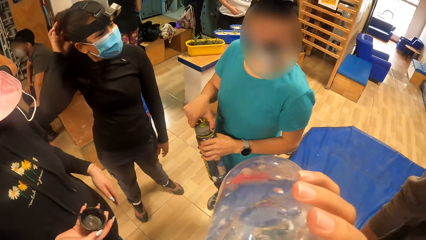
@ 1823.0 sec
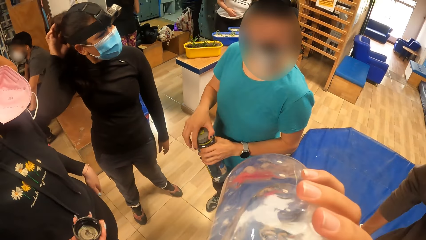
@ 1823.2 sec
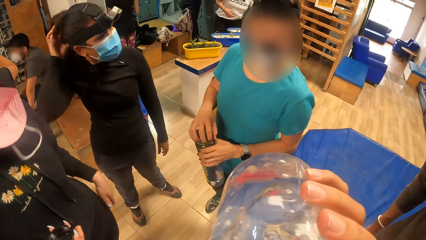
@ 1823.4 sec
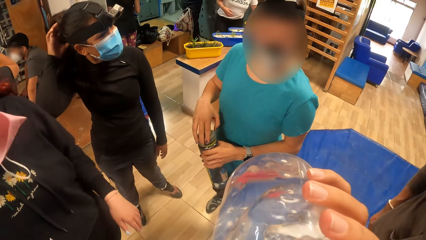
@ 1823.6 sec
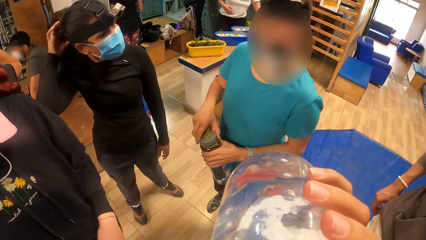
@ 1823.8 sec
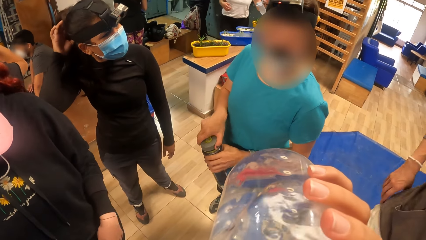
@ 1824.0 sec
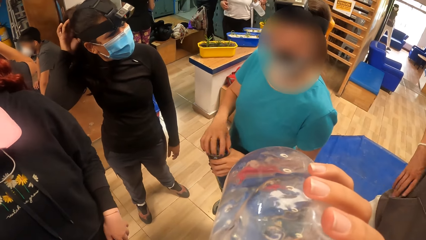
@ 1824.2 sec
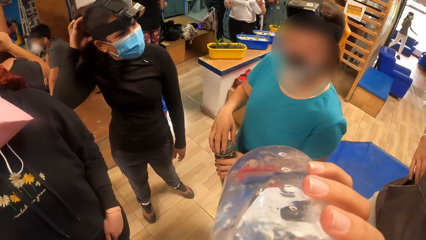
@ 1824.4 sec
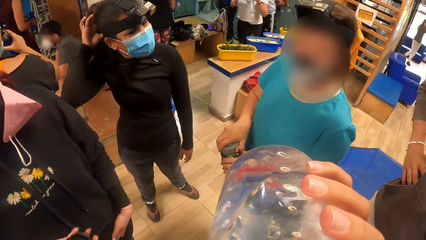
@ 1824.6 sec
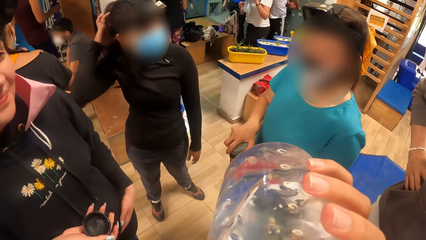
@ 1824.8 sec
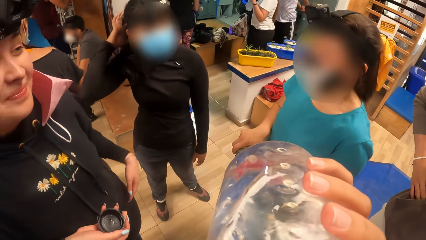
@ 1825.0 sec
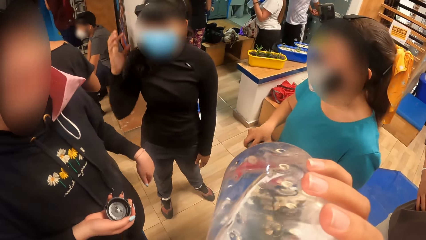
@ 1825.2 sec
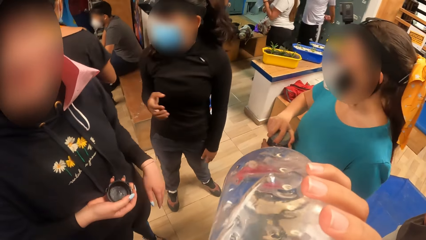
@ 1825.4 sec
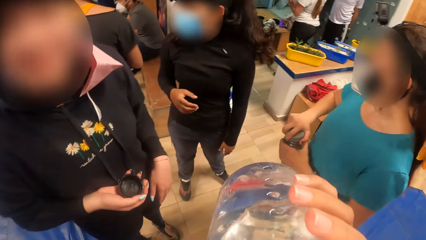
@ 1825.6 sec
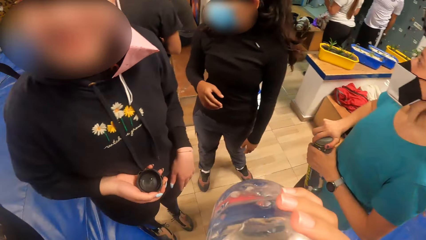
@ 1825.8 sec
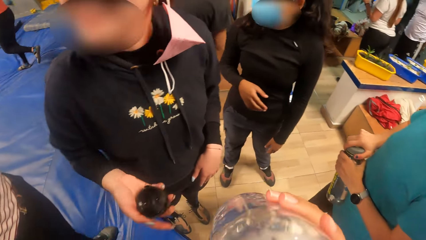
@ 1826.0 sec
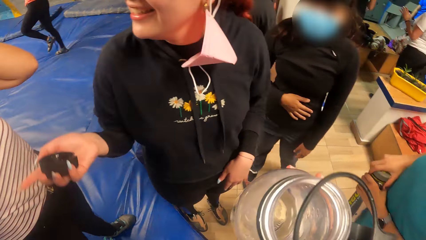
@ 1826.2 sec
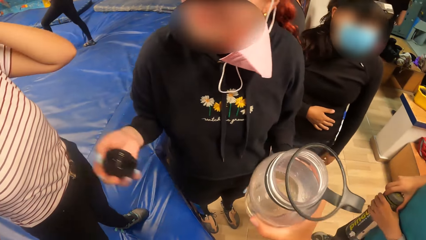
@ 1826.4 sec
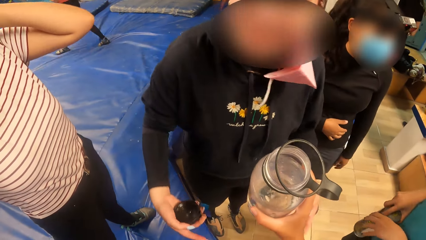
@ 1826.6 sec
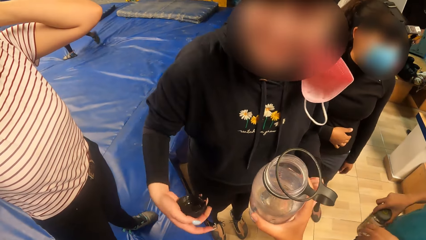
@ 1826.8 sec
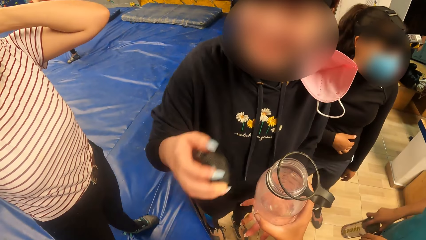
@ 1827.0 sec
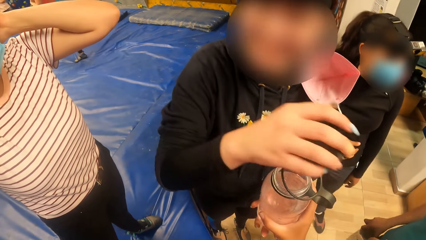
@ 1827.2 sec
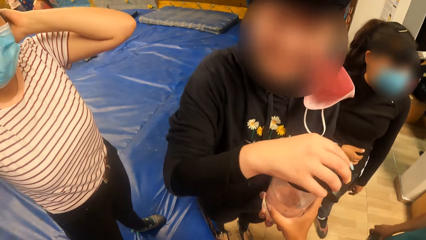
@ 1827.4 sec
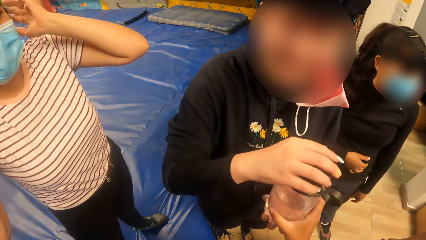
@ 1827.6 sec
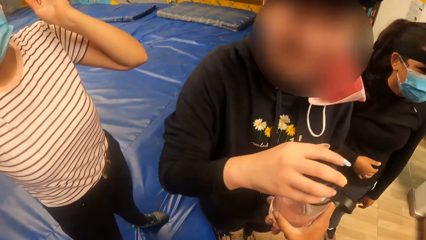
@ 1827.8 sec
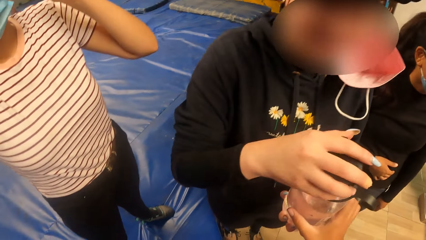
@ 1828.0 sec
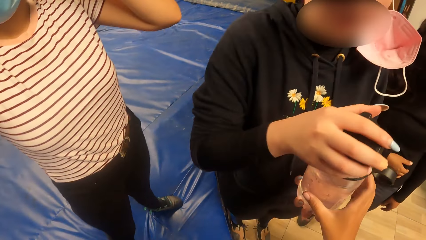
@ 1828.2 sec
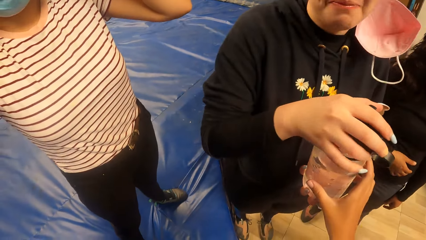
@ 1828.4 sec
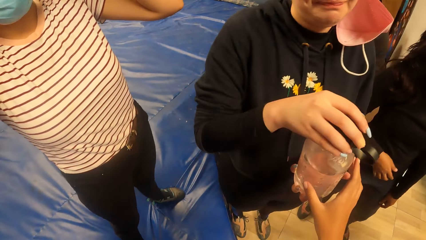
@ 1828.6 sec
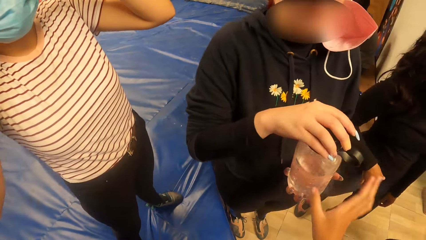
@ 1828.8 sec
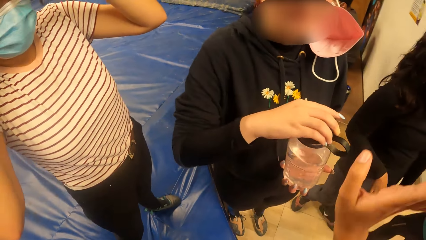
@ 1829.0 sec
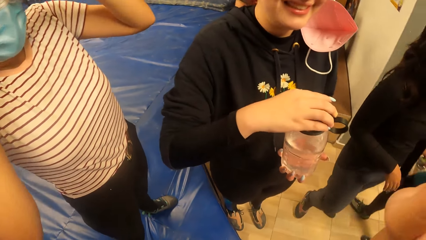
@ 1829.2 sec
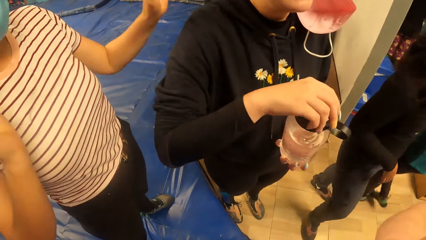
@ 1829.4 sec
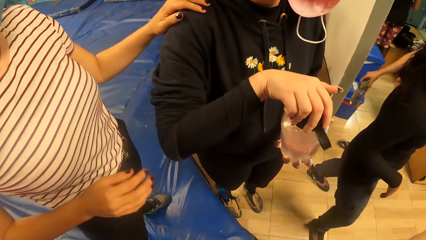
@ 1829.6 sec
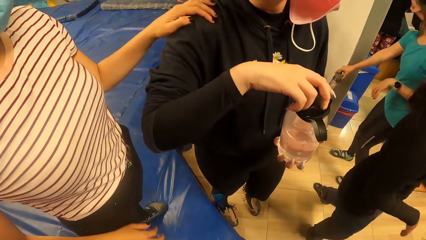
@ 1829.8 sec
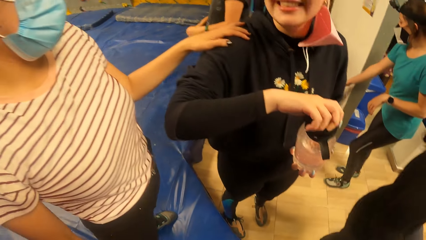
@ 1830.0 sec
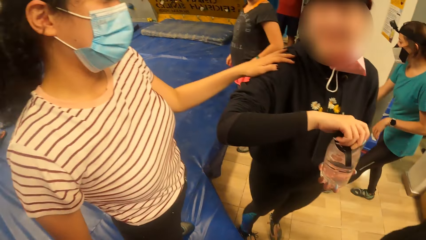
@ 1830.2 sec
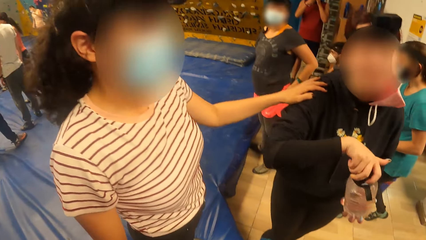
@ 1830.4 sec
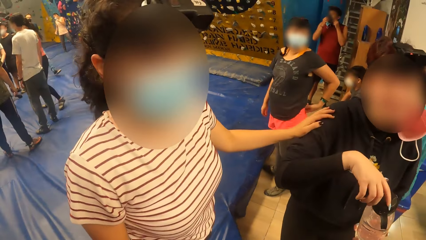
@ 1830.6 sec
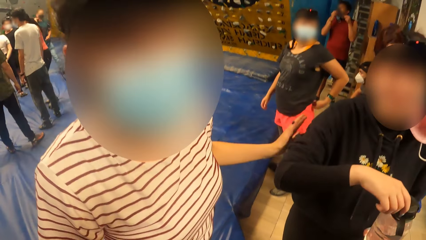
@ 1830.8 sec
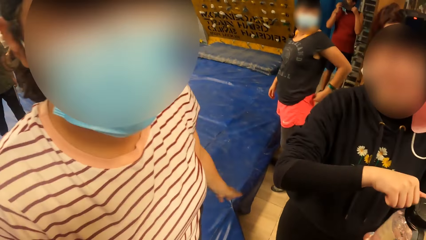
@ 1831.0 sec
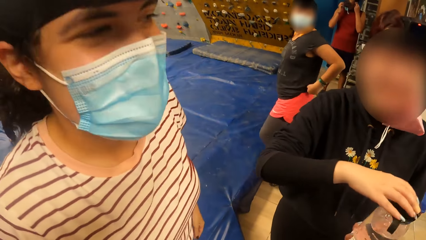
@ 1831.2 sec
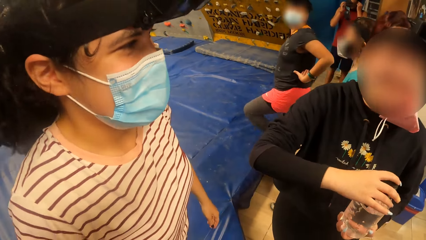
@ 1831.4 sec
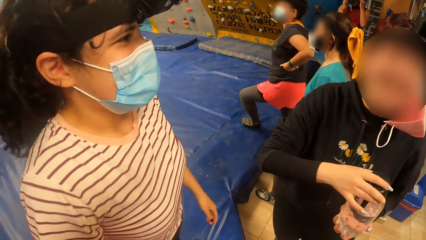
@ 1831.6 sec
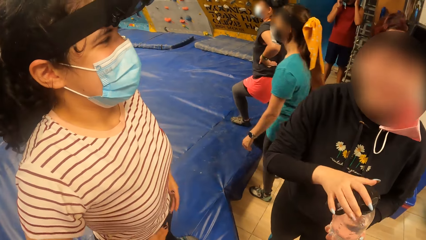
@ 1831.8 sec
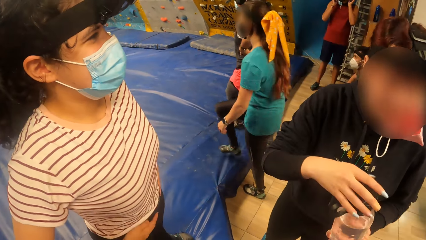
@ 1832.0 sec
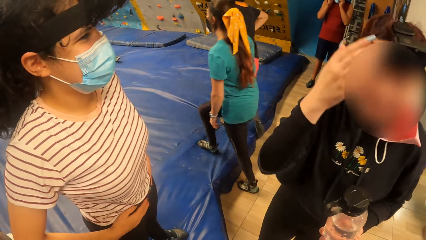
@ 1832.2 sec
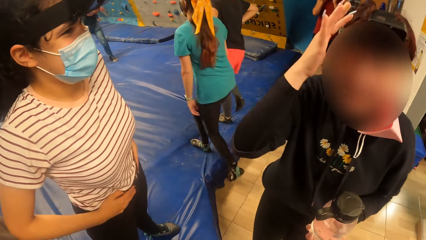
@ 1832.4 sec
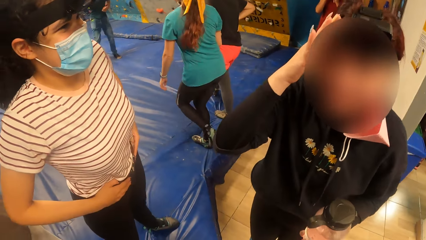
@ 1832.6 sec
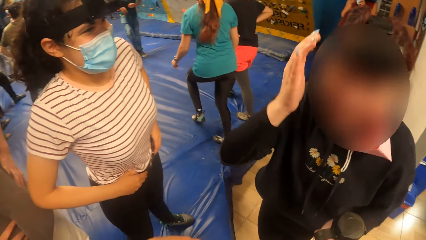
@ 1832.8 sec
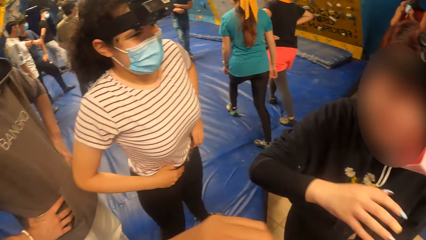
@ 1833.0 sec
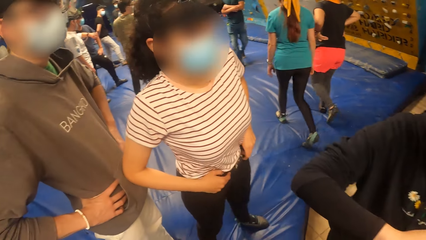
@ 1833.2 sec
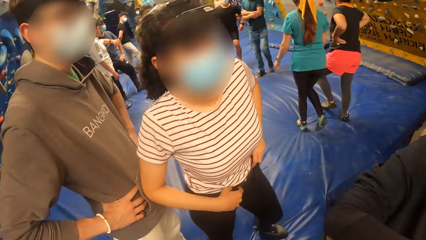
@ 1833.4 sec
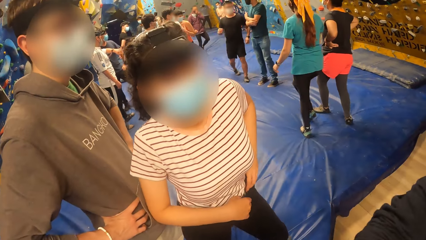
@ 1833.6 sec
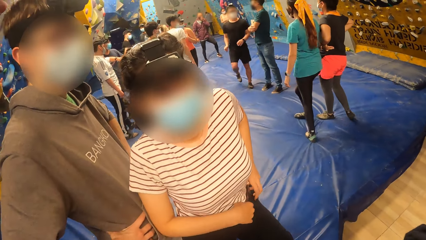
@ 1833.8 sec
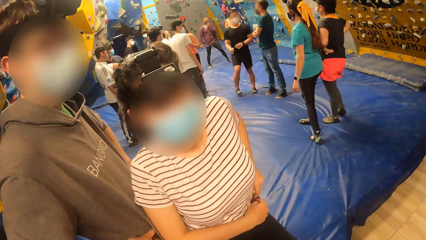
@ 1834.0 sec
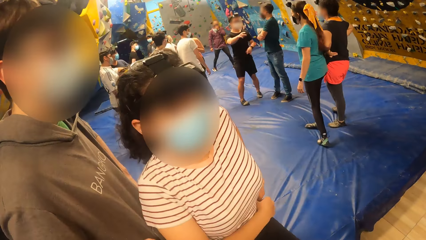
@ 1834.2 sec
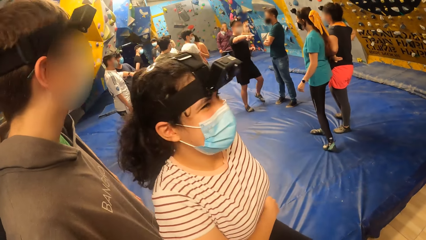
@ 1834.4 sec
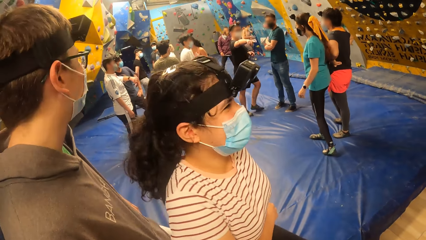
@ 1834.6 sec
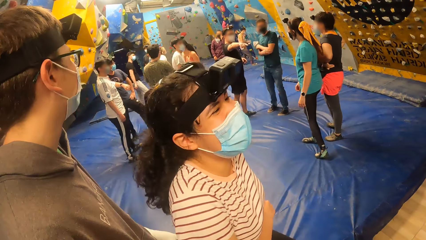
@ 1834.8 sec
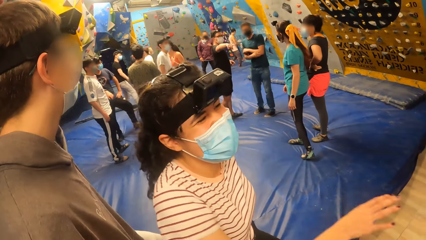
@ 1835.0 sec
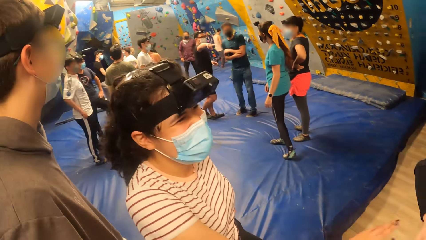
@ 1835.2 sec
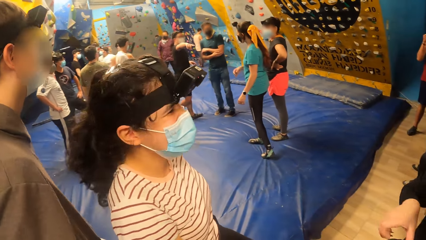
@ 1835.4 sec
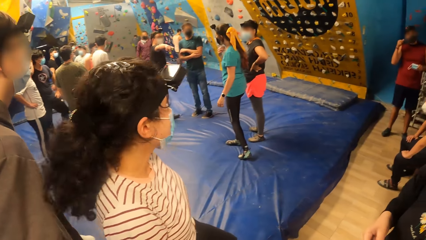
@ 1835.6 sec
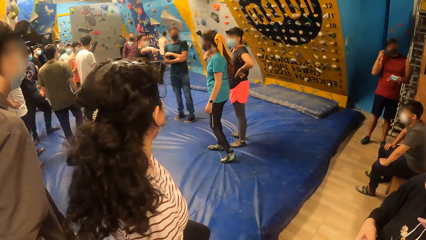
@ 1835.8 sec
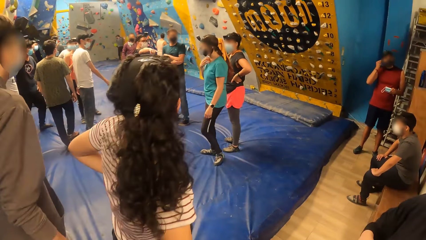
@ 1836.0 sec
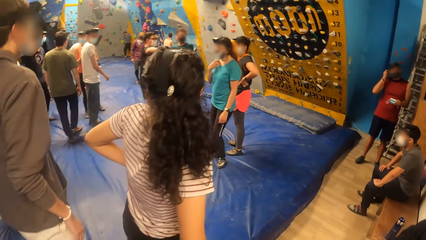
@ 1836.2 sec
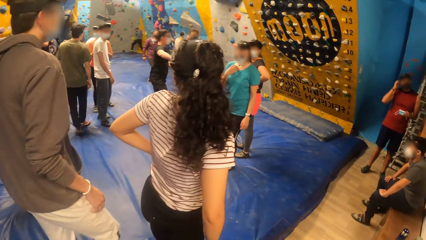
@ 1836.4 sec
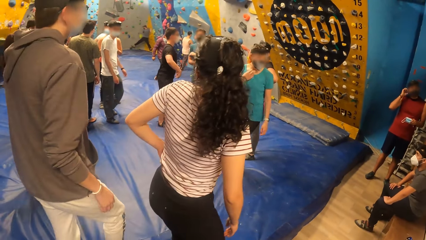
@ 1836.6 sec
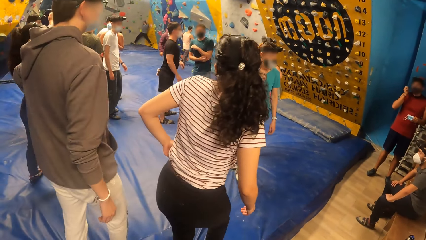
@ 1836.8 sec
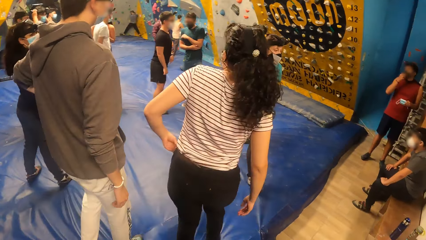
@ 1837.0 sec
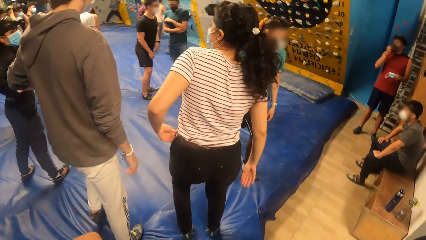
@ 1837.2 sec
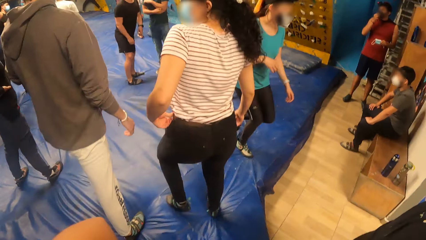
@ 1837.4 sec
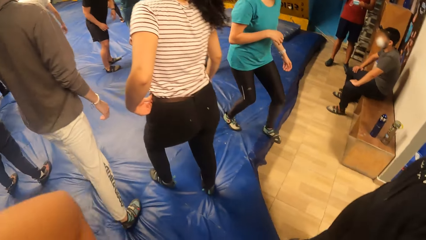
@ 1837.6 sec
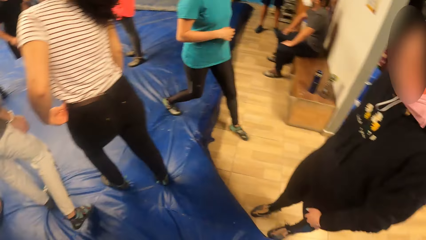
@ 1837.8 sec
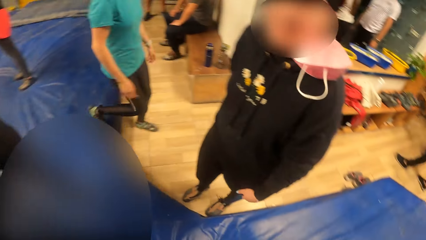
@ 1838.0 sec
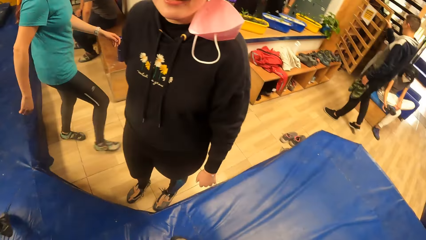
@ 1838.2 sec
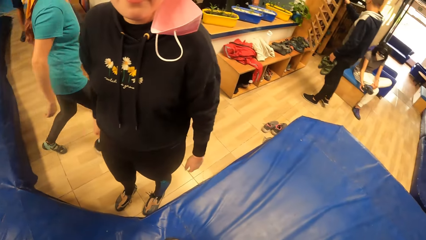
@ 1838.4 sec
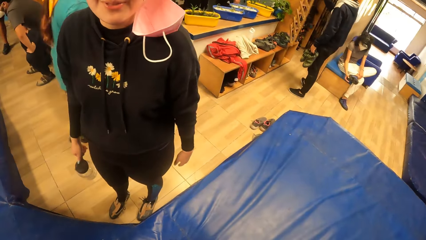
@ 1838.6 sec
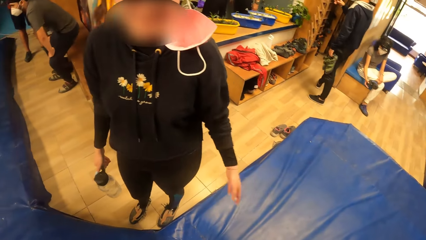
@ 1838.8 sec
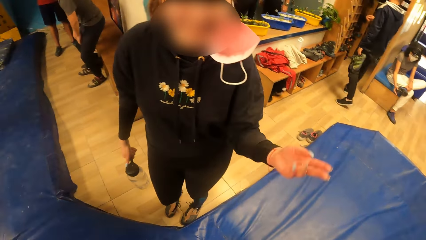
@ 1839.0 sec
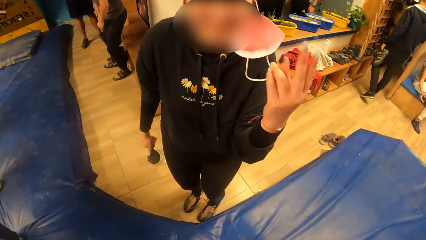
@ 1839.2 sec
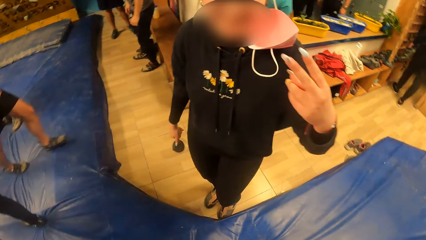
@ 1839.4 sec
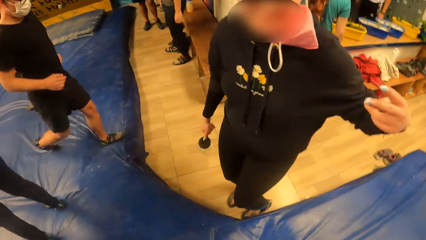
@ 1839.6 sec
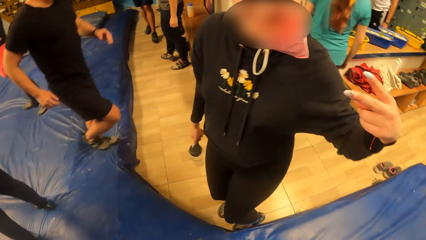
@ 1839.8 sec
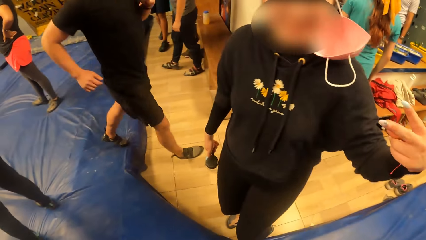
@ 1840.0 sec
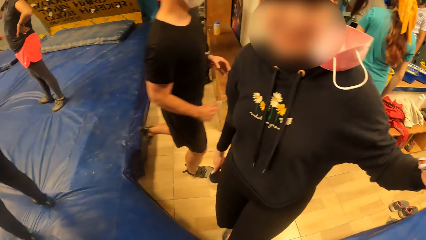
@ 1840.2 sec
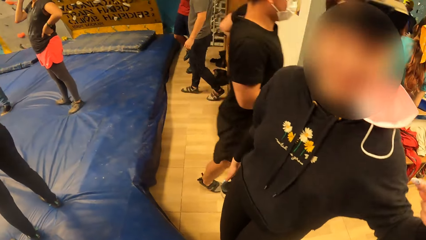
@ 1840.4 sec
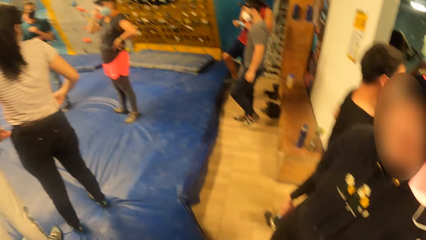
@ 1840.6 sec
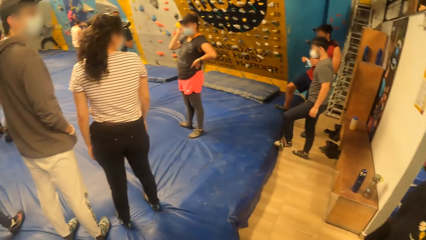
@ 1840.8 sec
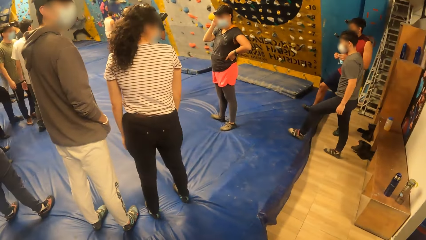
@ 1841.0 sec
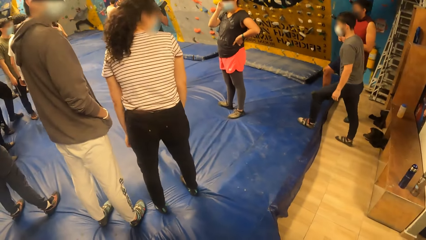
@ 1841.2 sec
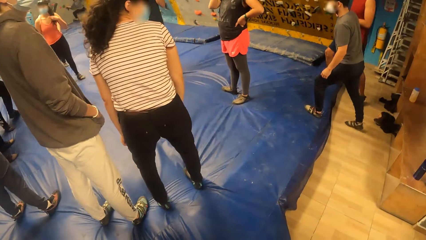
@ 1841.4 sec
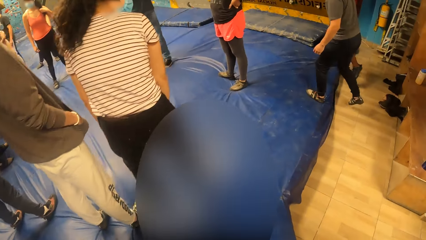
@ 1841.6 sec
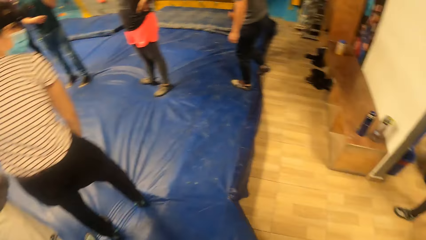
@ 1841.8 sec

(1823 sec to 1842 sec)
The camera wearer gives the bottle of water to a woman with her right hand. The woman collects the bottle of water from the camera wearer with both hands. The woman closes the bottle of water with her right hand. The camera wearer moves a hand. Another woman touches the first woman with her left hand. The camera wearer looks around, moves a hand and looks around. The first woman dances in front of the camera wearer.
